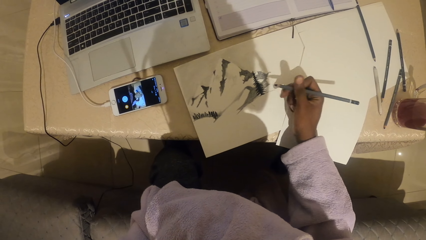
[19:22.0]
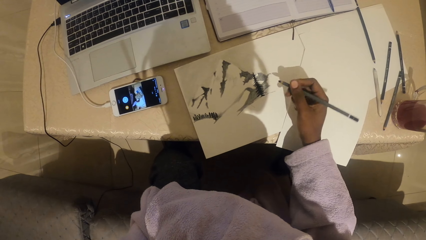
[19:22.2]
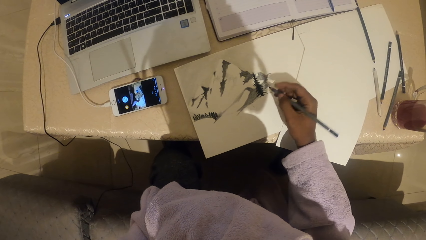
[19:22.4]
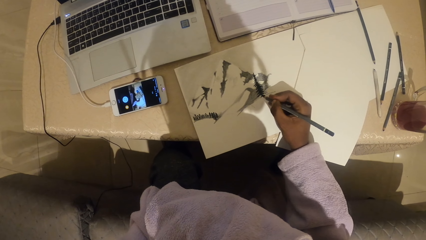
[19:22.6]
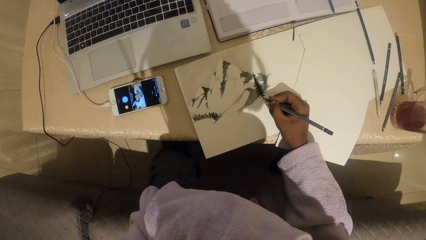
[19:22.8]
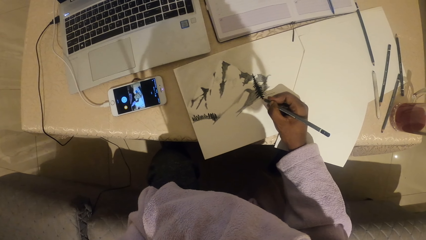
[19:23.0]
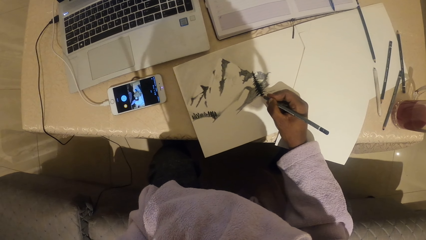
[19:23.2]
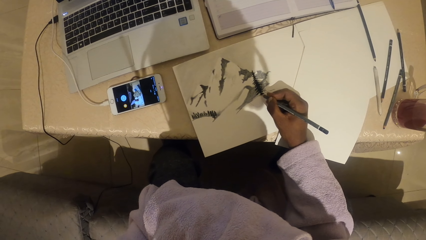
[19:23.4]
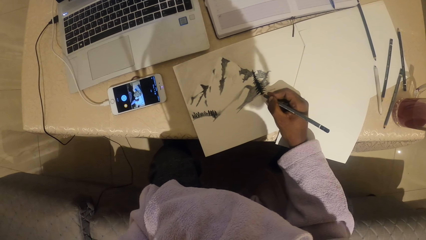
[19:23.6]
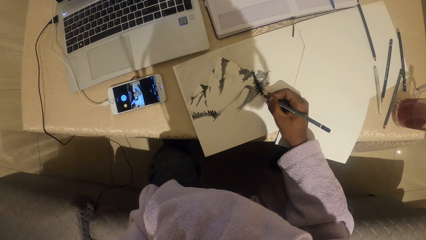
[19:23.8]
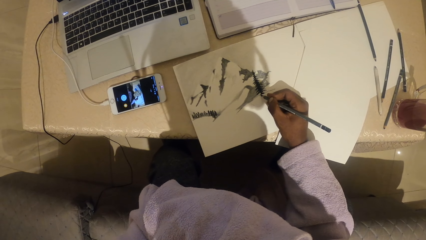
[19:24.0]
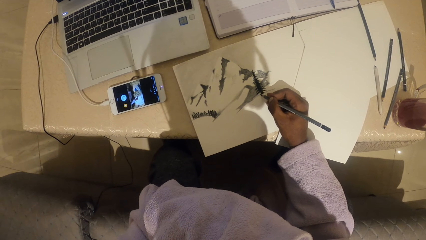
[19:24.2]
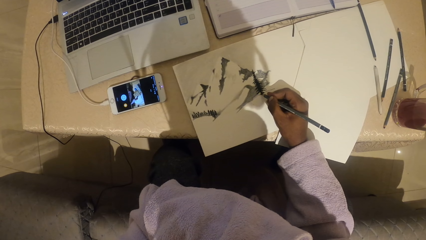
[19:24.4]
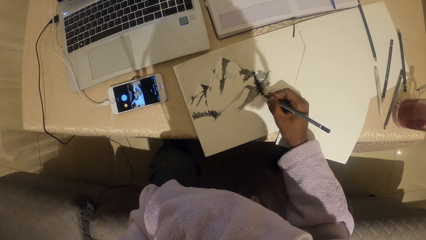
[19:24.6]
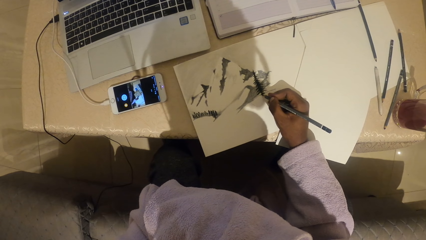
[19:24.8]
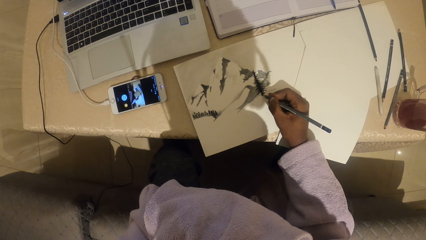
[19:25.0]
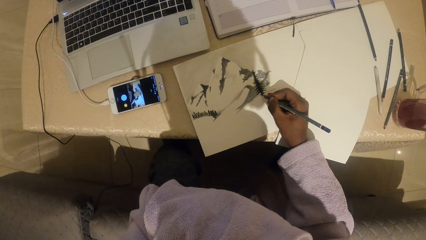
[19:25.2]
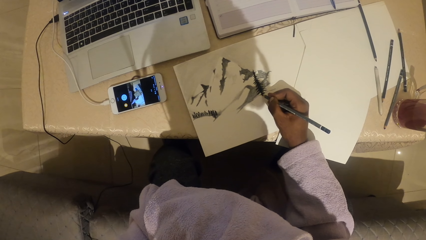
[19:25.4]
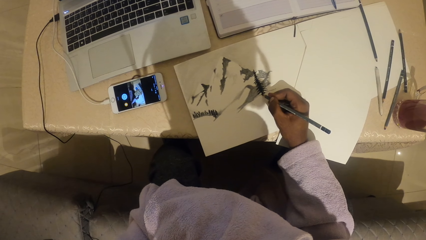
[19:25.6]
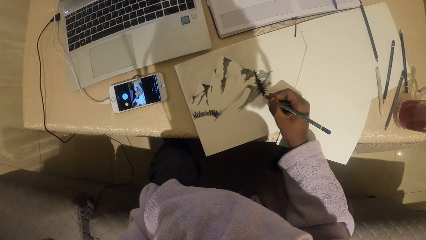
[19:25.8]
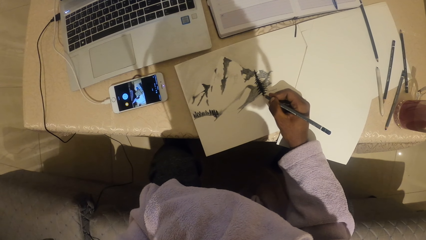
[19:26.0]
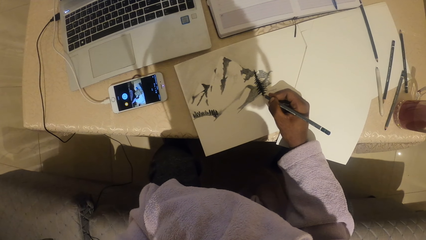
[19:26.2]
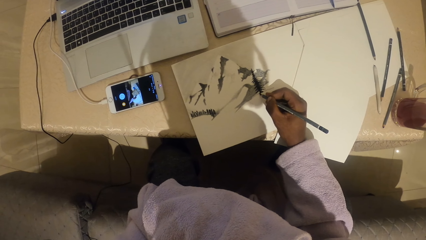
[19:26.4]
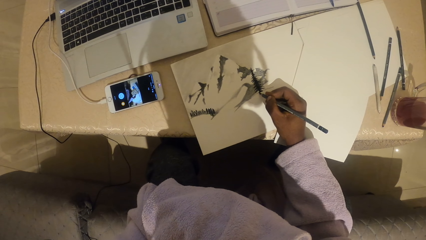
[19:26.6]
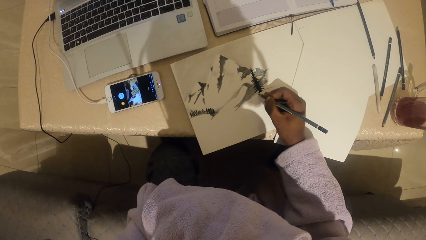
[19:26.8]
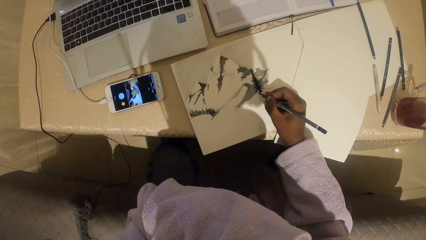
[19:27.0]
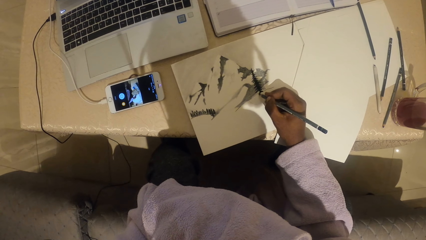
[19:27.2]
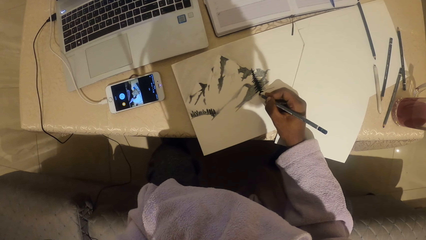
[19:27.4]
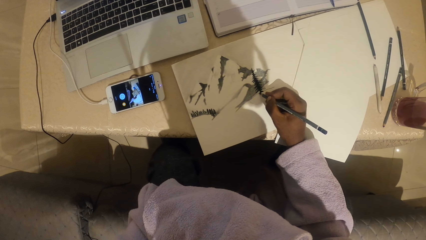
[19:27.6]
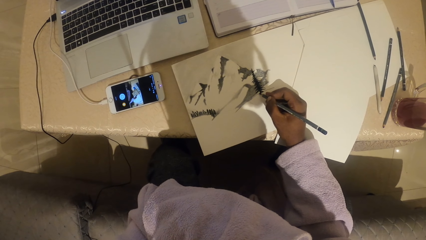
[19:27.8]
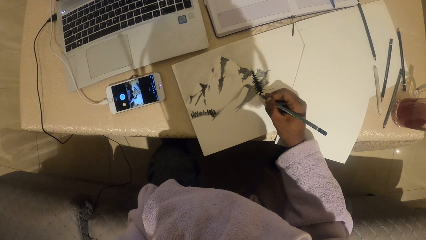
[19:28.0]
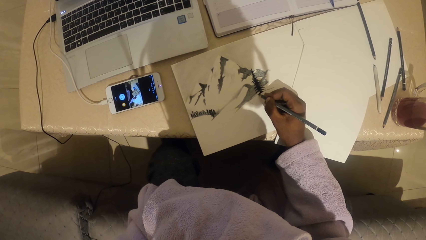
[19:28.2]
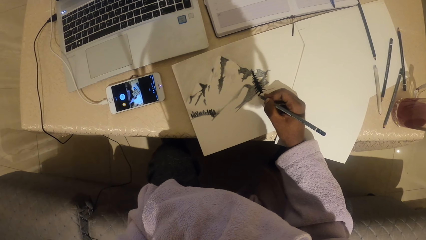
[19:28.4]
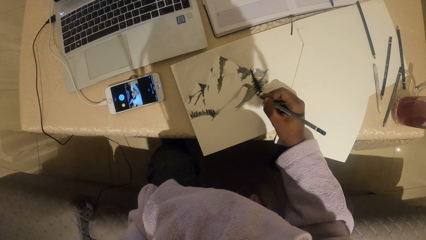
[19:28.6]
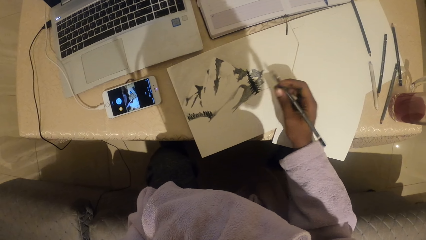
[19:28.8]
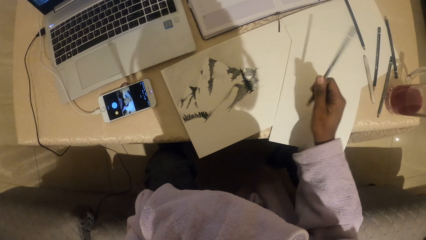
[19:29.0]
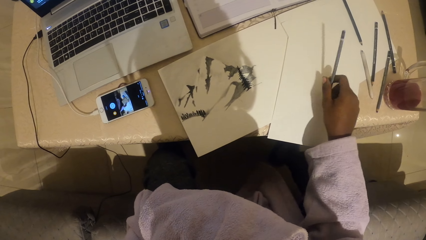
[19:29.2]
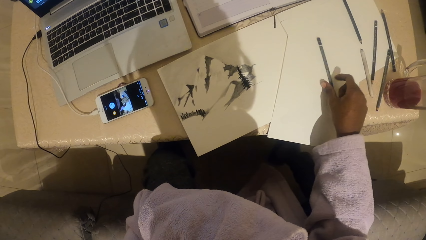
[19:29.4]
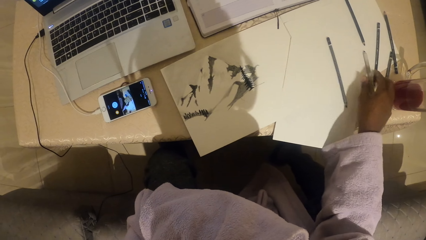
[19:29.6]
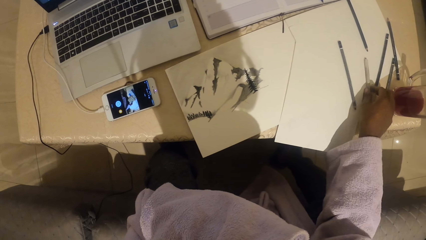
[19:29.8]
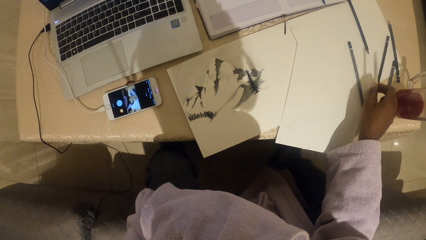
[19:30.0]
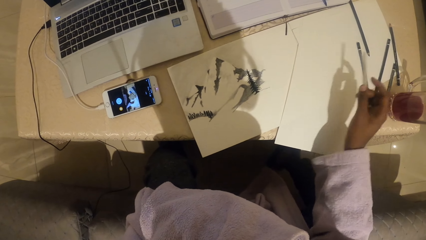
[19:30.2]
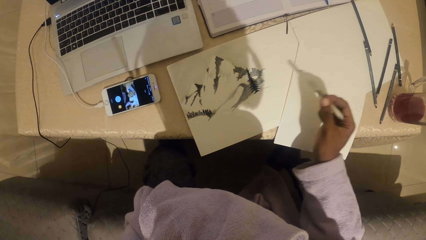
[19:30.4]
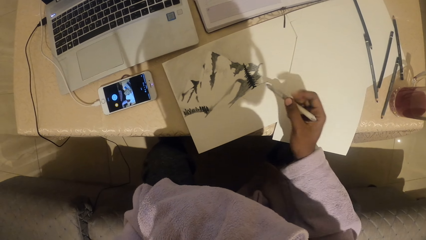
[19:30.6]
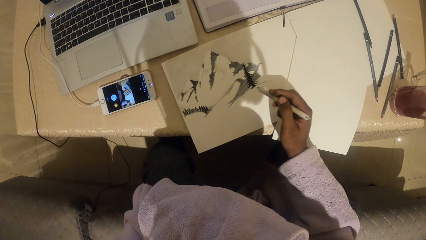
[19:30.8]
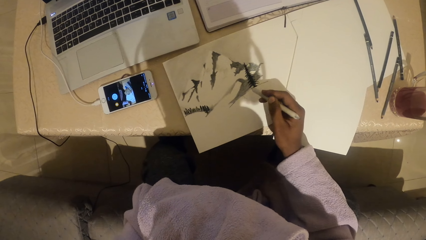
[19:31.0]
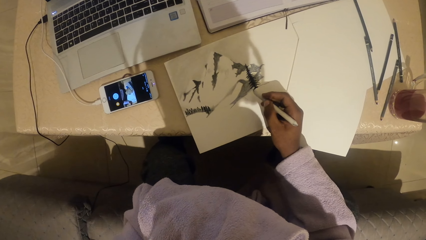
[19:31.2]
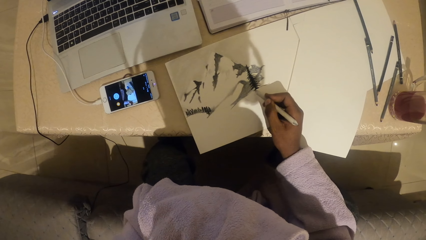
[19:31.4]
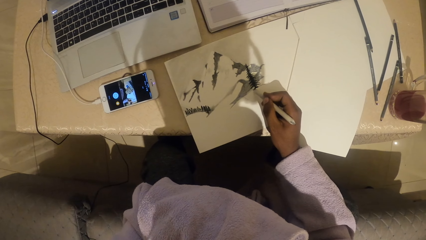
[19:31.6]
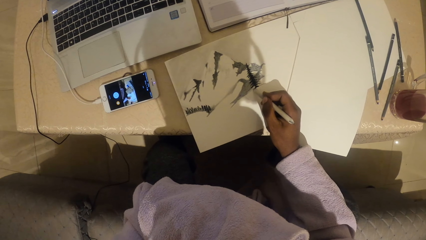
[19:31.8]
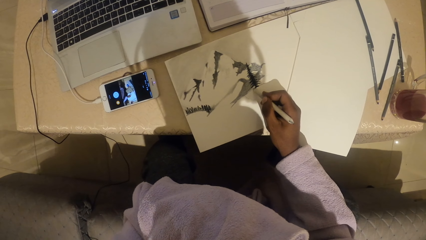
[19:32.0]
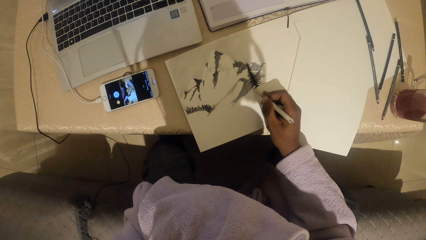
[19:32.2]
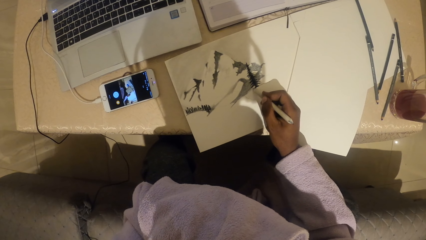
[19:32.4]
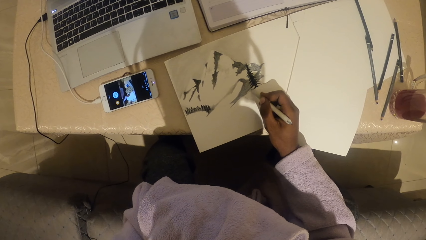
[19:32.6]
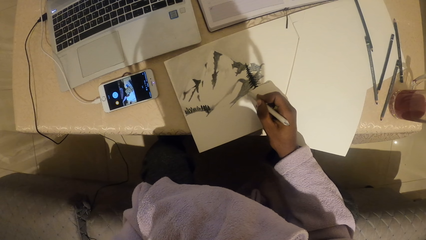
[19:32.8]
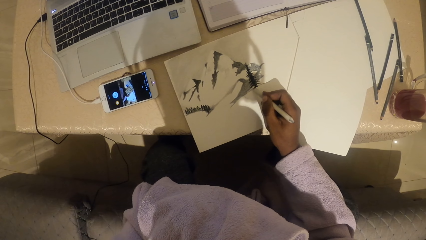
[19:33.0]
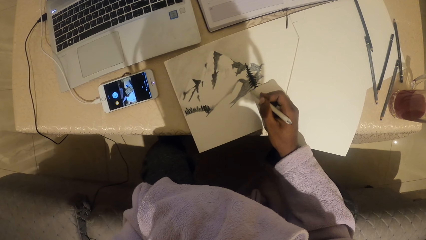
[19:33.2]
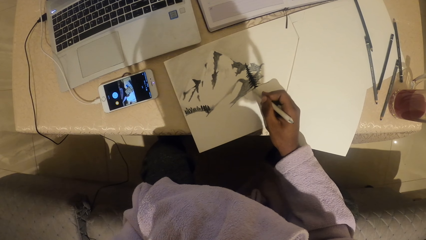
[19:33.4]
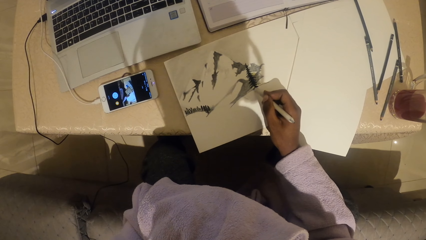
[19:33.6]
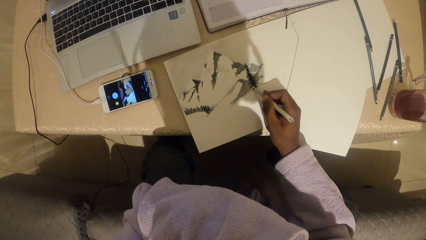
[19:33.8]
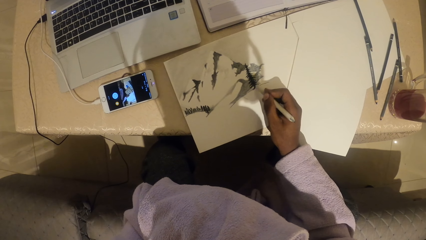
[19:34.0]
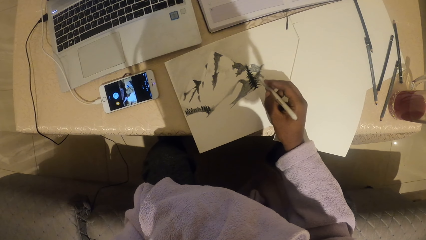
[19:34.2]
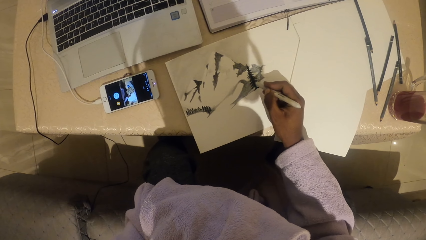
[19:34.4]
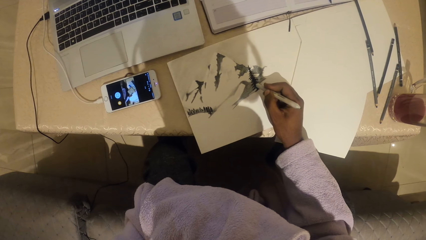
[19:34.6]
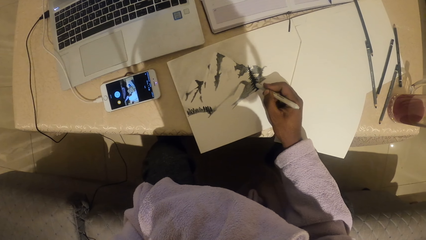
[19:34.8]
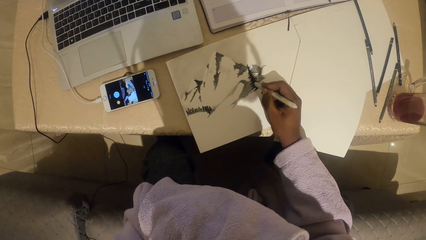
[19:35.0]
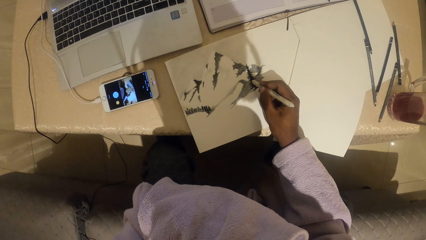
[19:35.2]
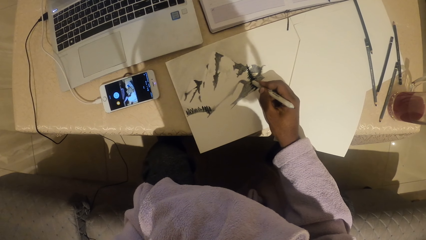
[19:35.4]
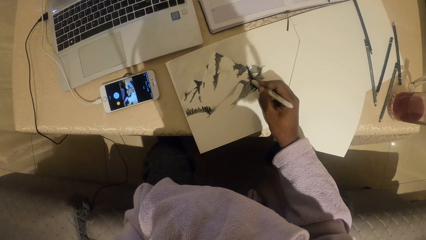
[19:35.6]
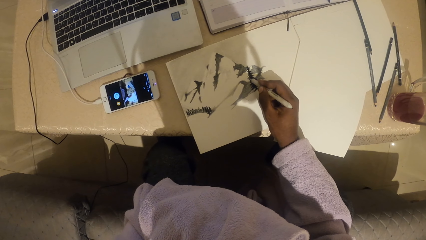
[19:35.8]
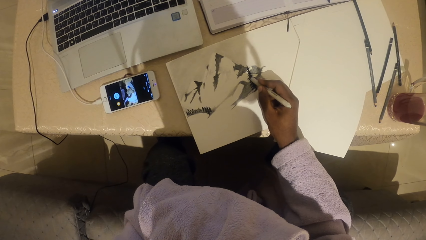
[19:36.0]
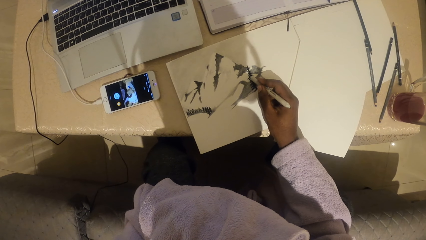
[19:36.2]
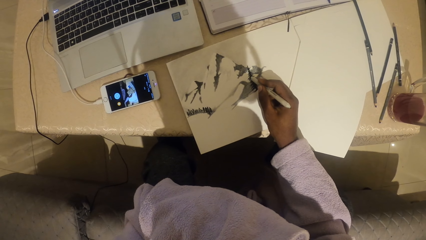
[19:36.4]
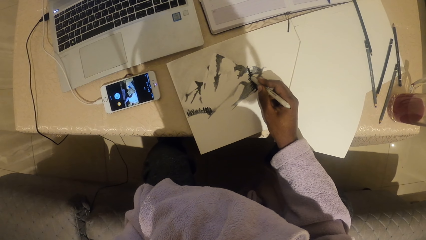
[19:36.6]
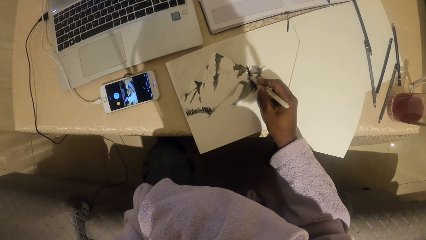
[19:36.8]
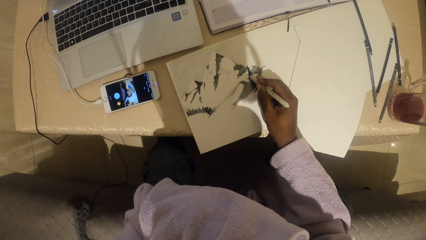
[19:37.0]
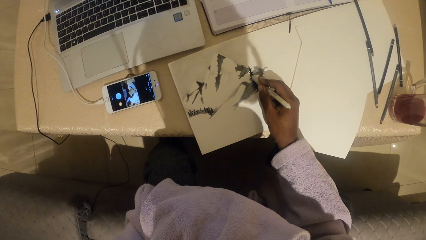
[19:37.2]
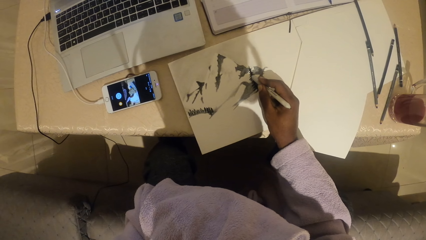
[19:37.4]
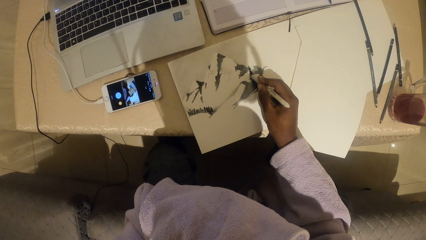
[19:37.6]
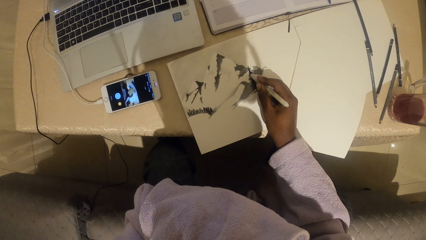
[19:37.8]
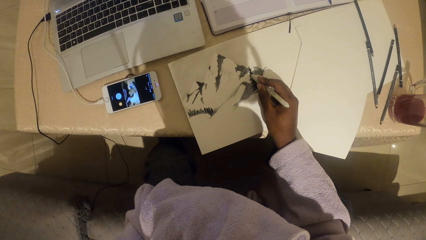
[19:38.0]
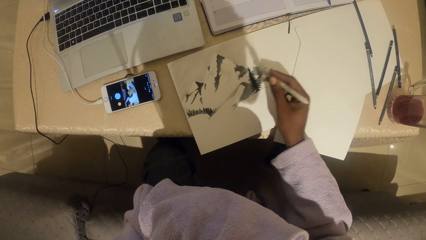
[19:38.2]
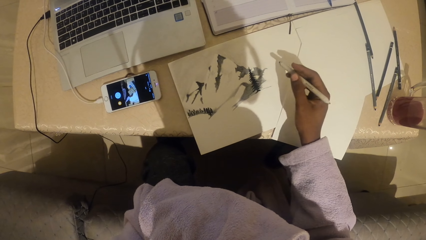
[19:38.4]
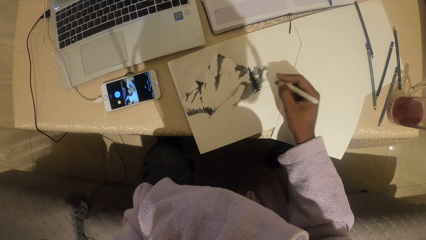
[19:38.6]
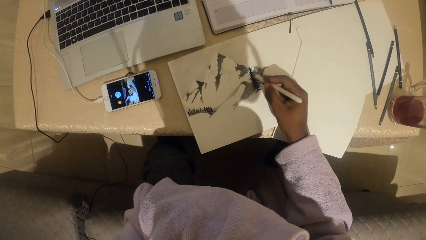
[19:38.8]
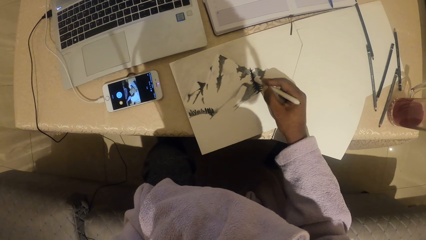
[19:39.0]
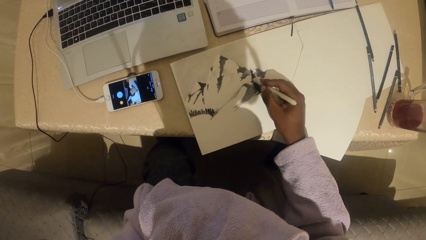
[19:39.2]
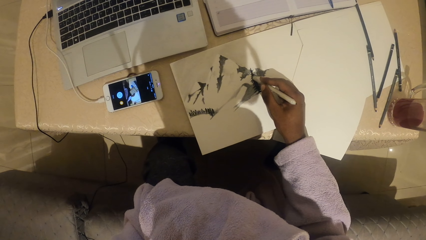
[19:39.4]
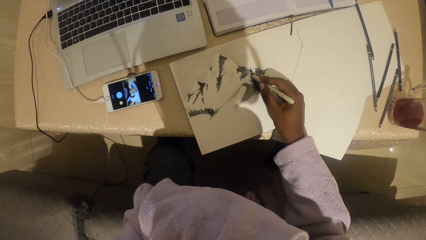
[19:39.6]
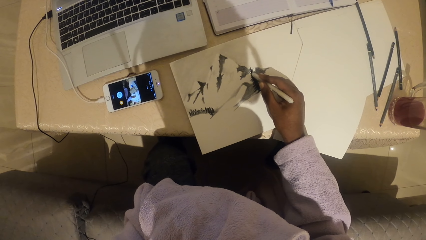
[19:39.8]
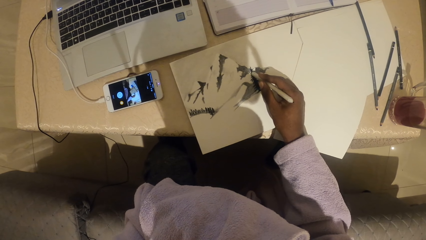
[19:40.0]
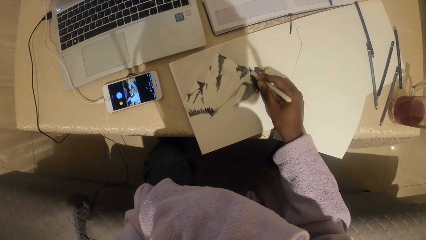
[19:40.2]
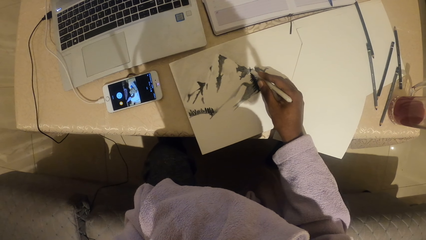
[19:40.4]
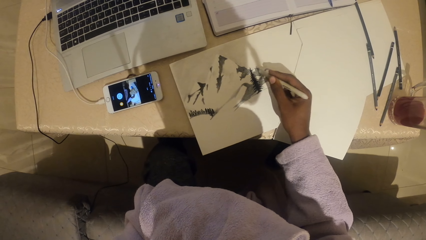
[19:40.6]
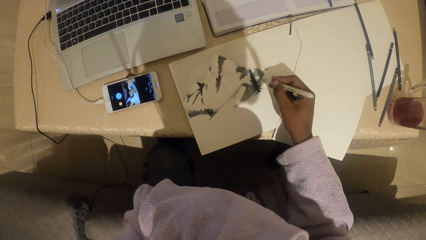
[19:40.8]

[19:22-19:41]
The camera wearer jolts the colored pencil. They draw on the paper with the colored pencil. They drop the colored pencil and pick up another colored pencil. They draw on the paper with the colored pencil. They draw on the paper with the colored pencil again.
